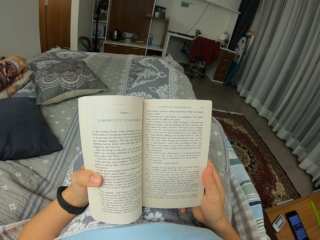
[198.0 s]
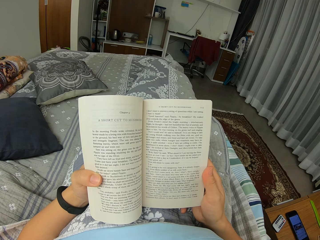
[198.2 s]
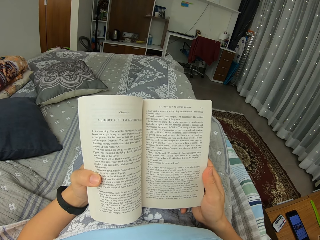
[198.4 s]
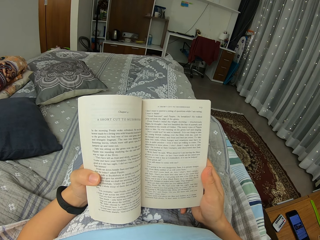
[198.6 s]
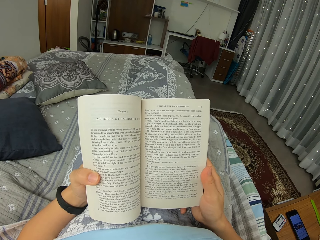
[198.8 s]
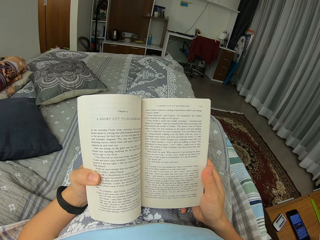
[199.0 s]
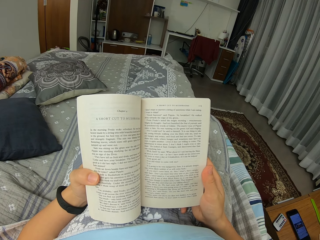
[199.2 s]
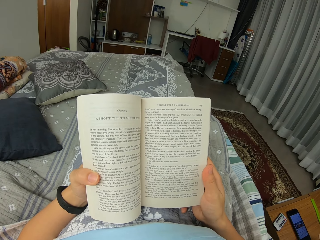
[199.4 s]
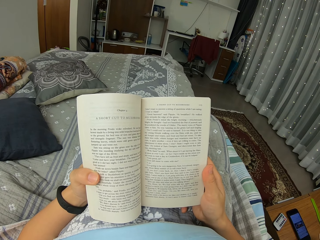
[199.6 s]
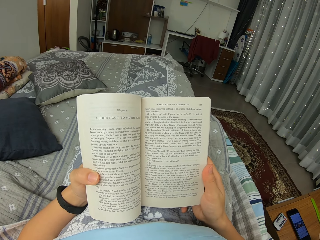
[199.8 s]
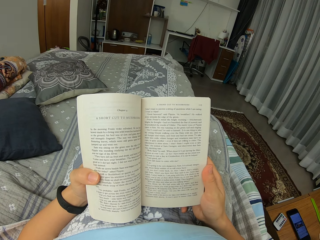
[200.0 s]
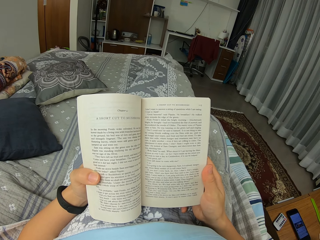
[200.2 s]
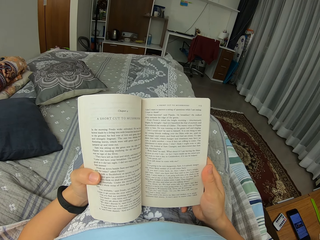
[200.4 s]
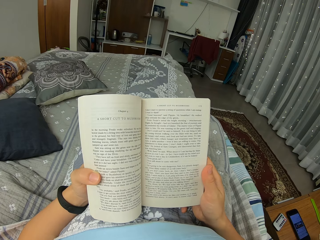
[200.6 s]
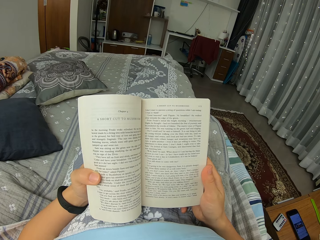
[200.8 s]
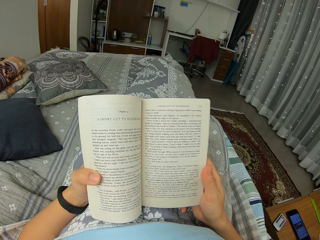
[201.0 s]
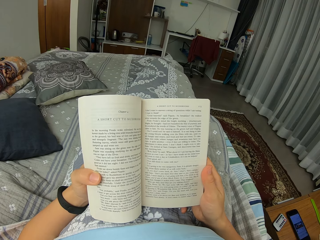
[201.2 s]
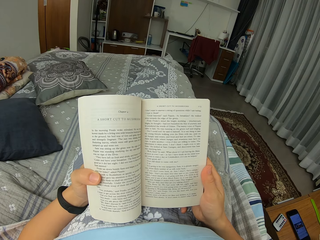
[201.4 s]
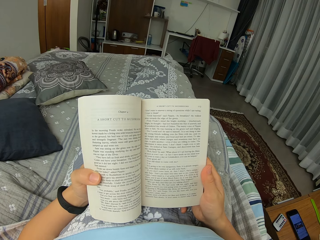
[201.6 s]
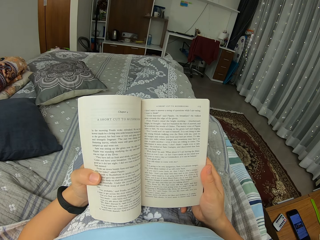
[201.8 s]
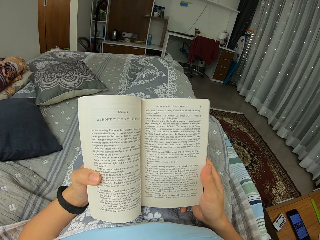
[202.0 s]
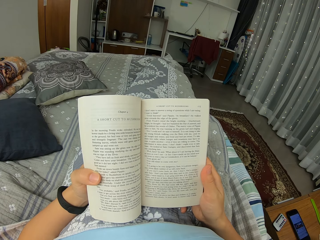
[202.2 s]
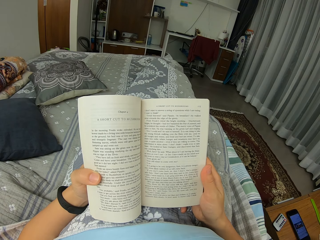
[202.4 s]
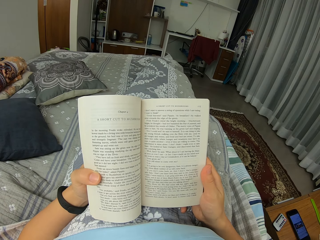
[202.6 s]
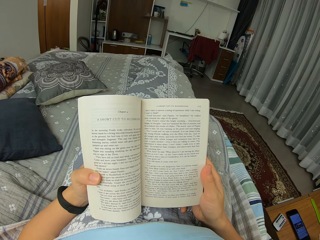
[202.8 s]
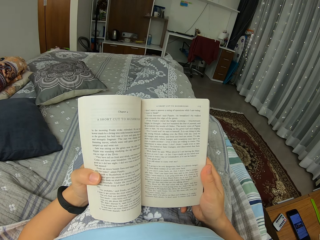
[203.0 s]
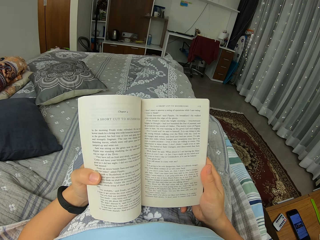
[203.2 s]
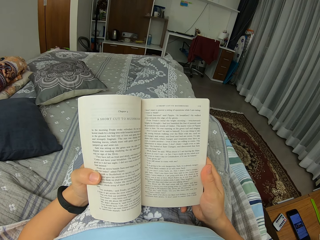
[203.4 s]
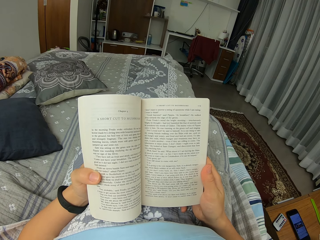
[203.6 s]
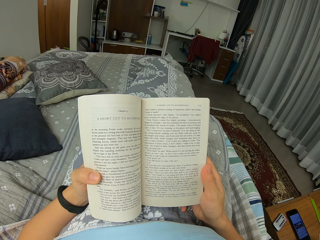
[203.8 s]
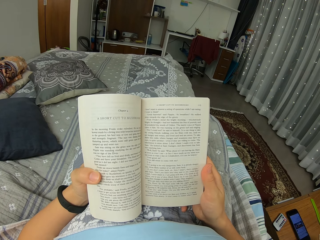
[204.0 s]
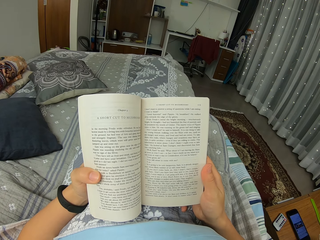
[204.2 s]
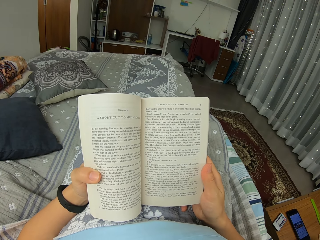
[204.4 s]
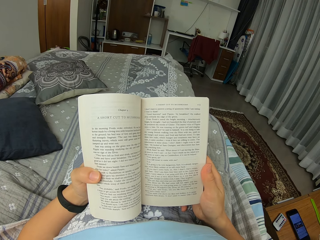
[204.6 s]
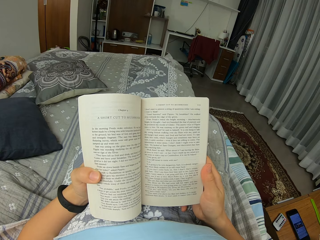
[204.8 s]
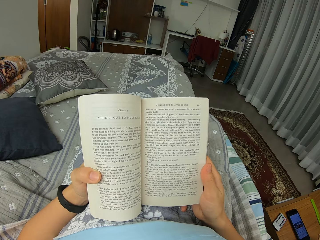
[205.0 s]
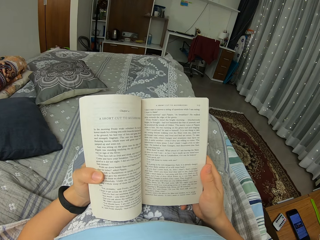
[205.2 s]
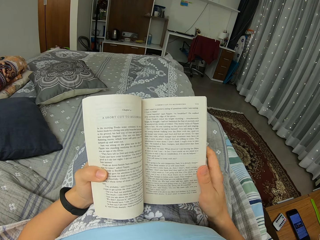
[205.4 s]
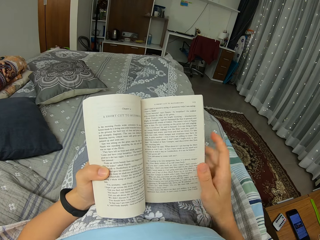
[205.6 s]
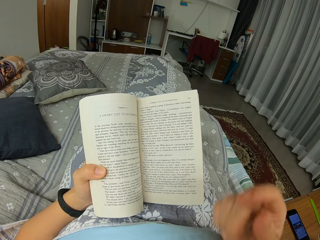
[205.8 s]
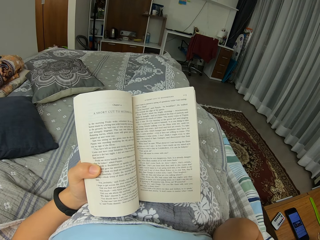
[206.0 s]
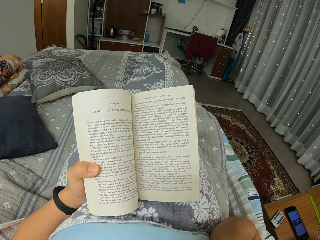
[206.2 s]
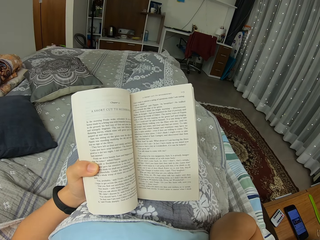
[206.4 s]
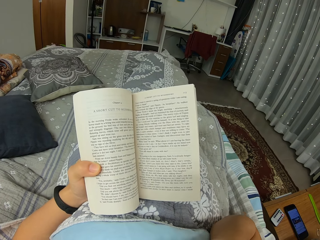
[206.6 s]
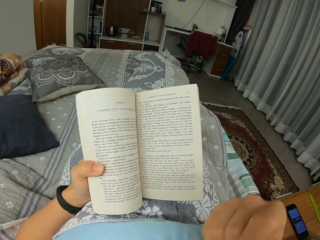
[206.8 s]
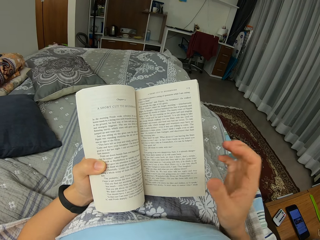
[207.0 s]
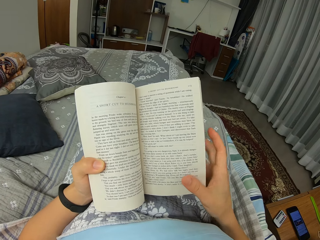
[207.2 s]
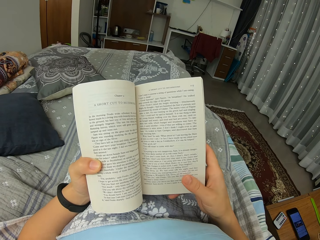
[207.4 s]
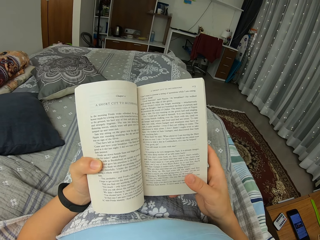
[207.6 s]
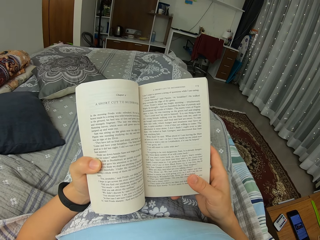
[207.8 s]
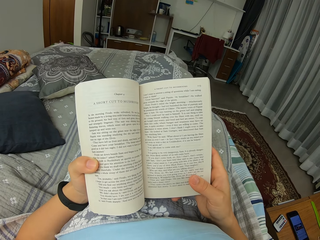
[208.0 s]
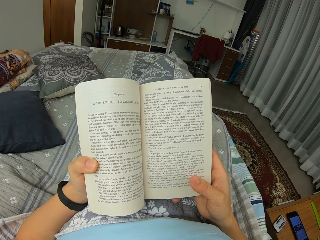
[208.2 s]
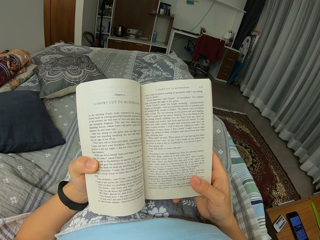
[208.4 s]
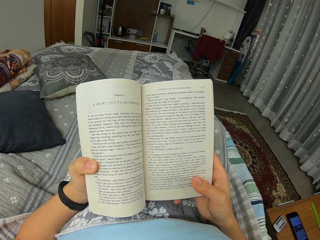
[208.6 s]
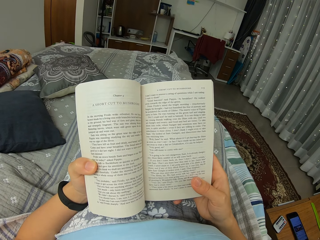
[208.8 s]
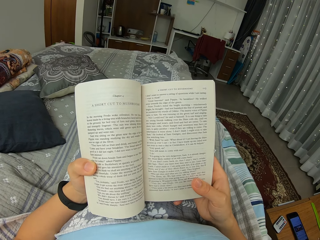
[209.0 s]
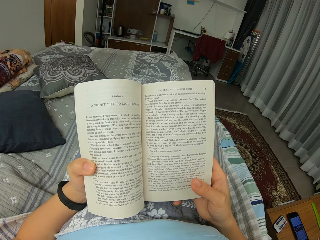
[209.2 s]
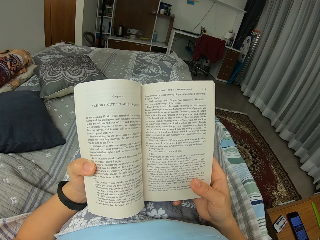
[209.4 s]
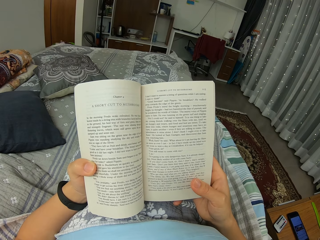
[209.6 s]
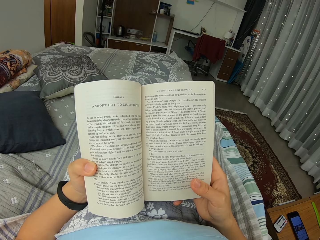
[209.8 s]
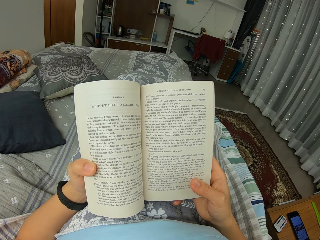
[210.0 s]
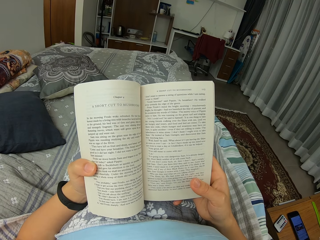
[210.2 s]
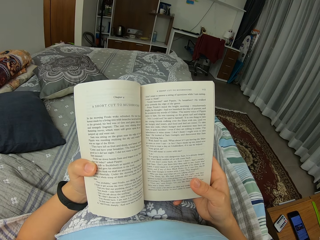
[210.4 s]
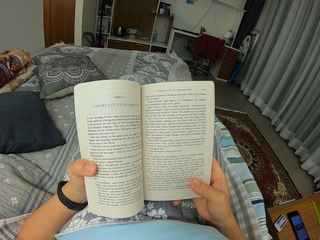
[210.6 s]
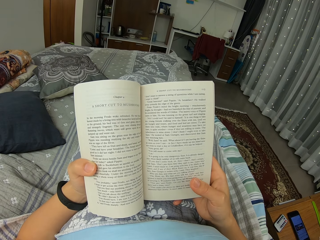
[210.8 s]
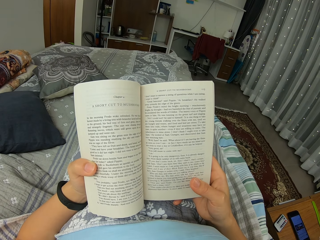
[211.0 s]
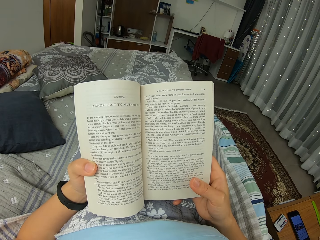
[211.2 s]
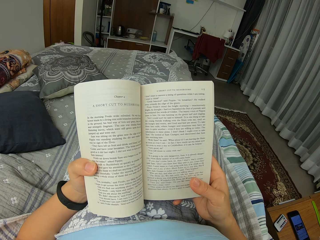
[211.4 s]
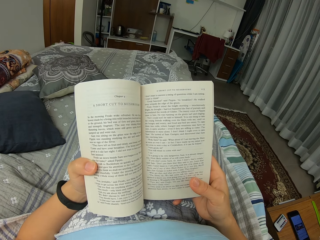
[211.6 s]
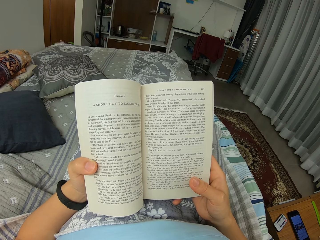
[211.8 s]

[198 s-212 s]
The camera wearer moves their arm. They read the book. They touch their face. They hold the book.

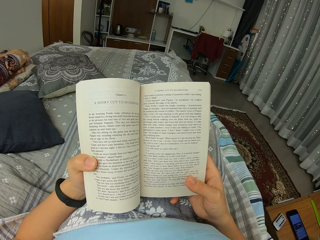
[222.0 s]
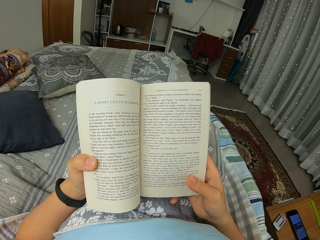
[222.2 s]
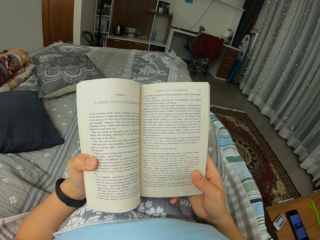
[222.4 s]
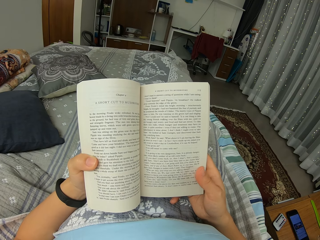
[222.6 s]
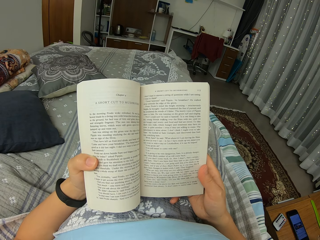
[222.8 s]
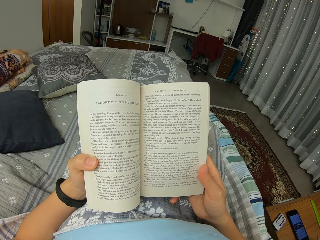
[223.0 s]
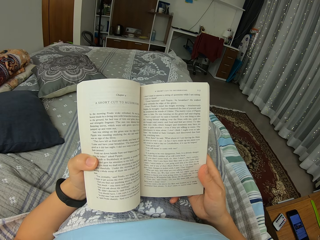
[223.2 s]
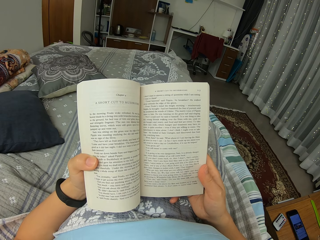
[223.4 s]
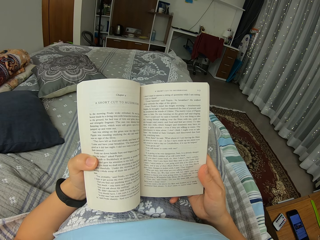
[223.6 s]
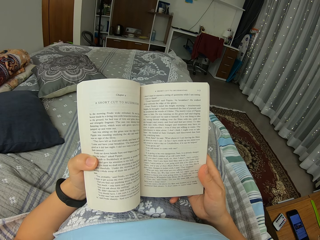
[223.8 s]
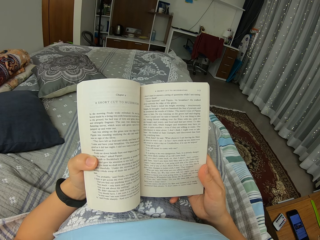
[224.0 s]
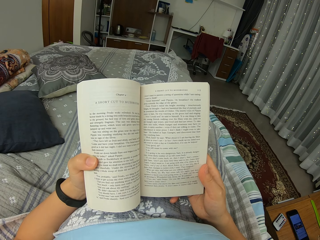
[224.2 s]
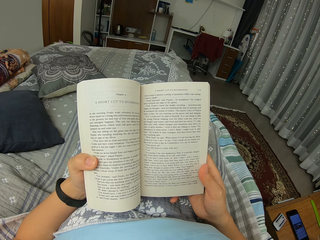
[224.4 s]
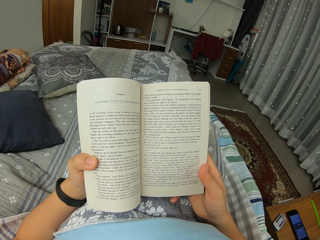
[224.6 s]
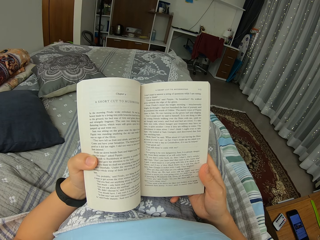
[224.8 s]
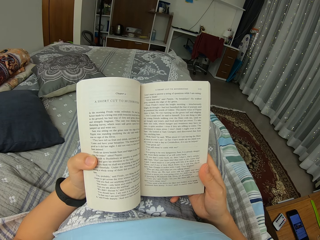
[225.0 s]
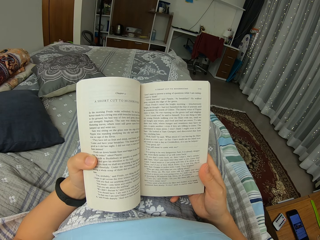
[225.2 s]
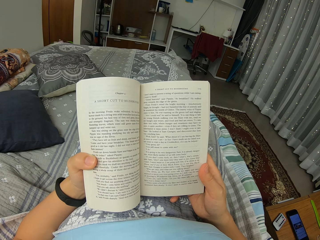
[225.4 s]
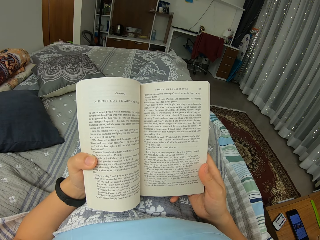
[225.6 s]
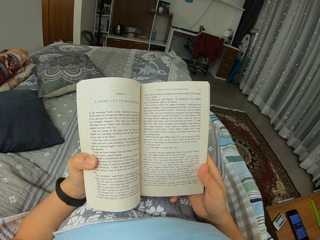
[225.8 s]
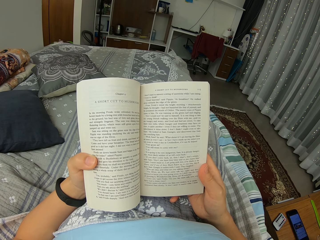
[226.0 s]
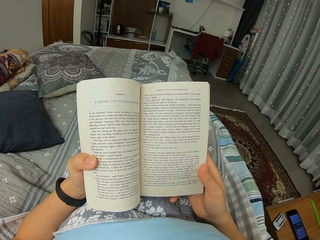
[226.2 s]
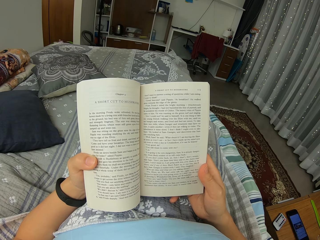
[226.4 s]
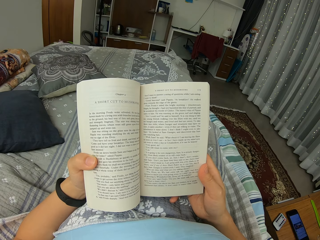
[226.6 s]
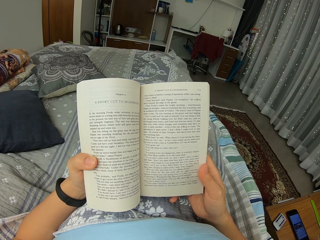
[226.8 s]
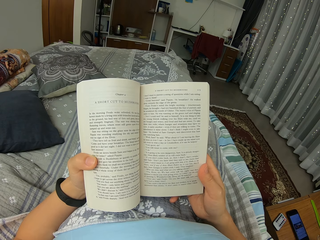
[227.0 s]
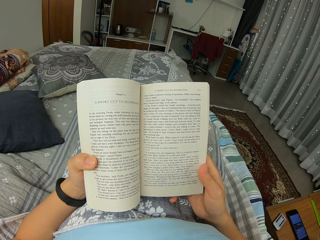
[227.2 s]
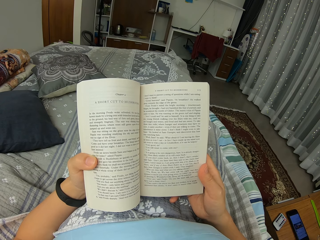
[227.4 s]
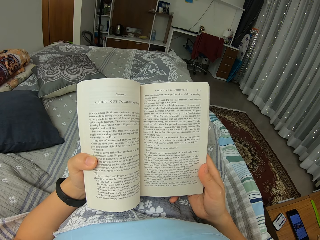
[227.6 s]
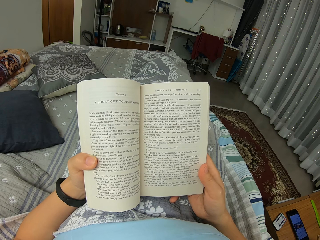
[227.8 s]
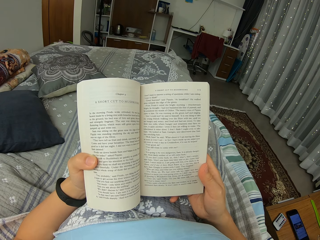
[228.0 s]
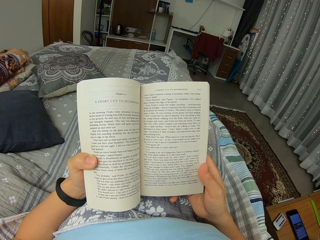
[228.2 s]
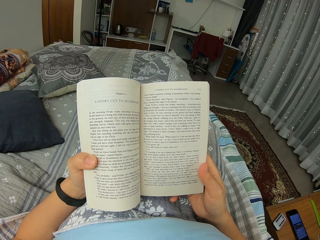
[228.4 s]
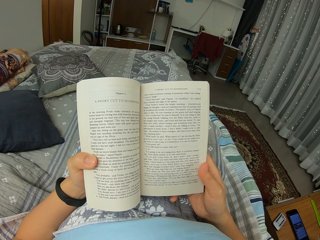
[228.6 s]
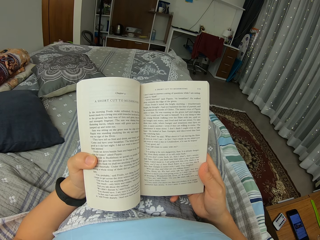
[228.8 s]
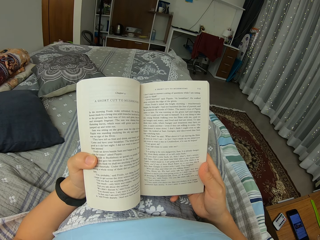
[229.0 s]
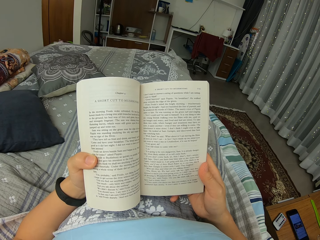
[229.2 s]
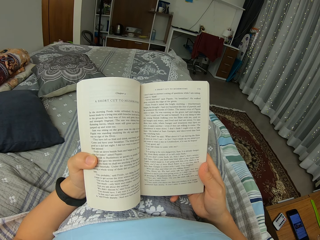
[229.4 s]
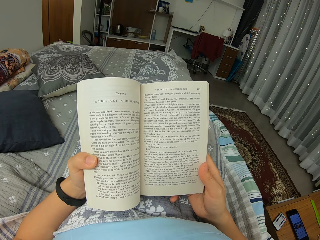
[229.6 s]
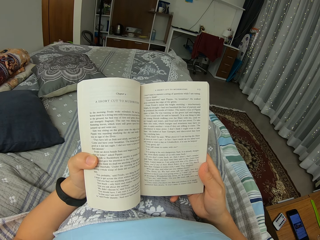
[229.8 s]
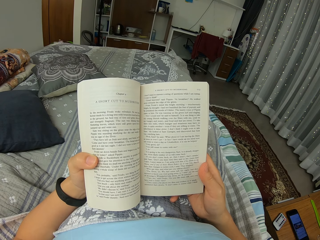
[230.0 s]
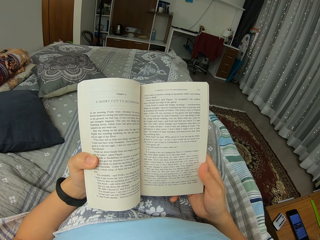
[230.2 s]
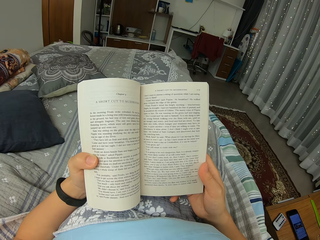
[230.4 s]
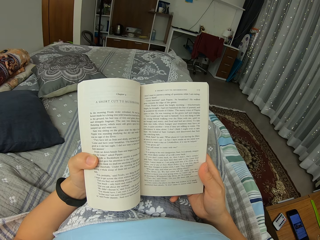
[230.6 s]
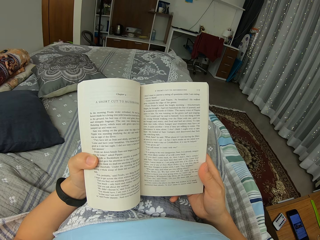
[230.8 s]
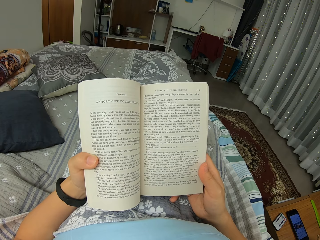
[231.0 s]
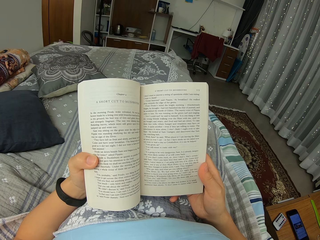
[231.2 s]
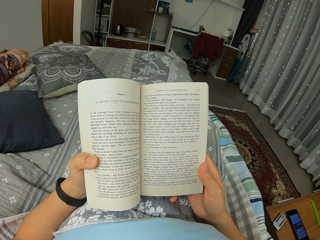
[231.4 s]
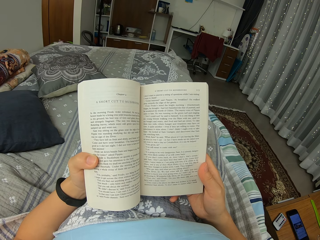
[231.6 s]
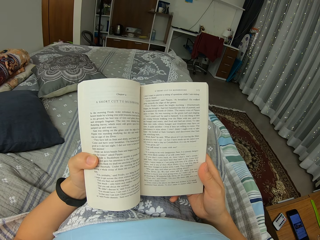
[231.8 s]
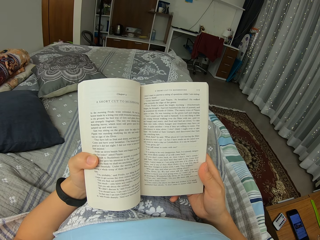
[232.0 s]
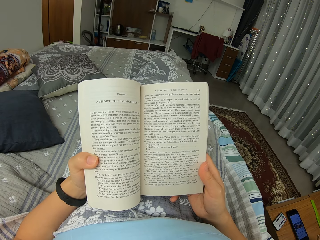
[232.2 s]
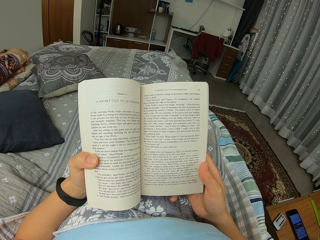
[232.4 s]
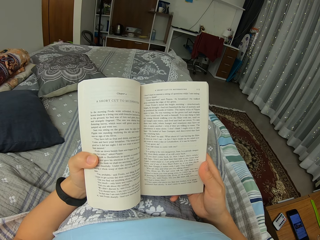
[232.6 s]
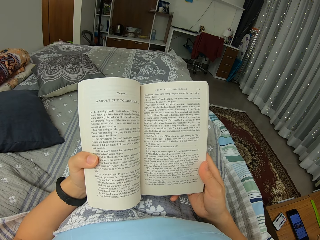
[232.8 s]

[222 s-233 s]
The camera wearer moves their thumb.
